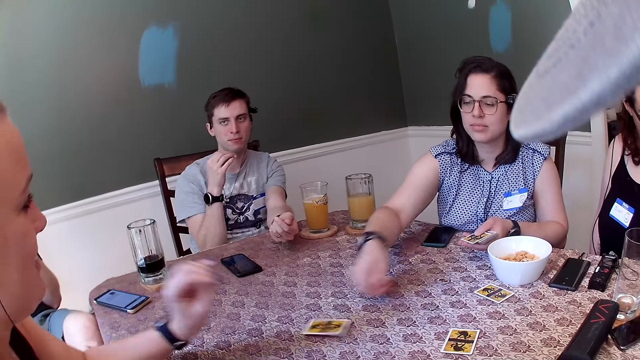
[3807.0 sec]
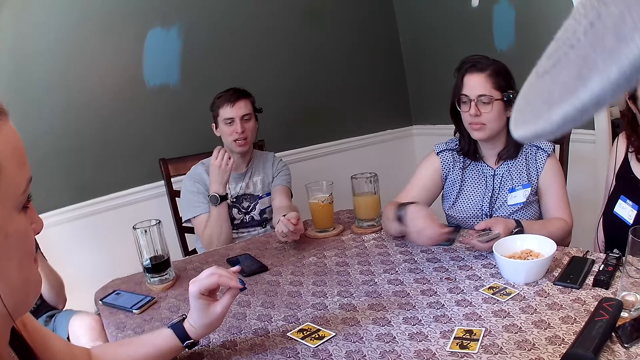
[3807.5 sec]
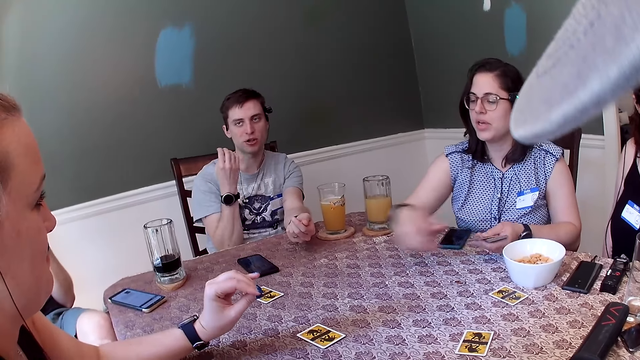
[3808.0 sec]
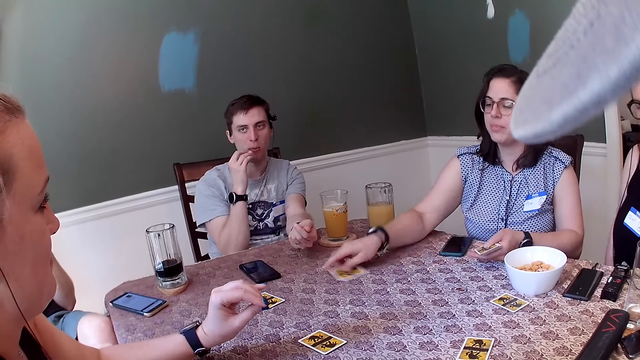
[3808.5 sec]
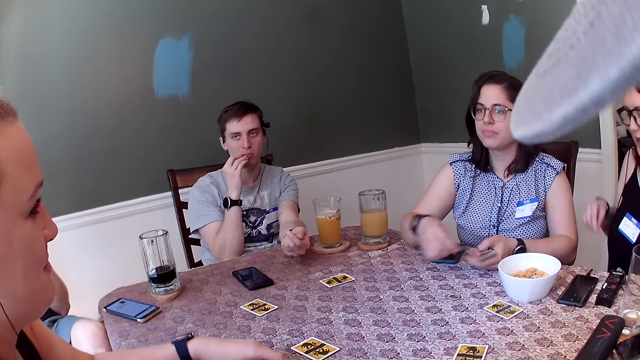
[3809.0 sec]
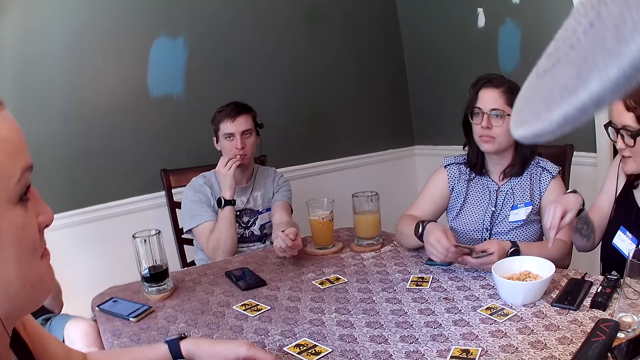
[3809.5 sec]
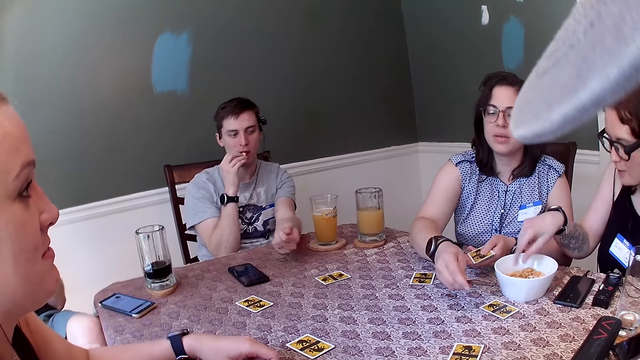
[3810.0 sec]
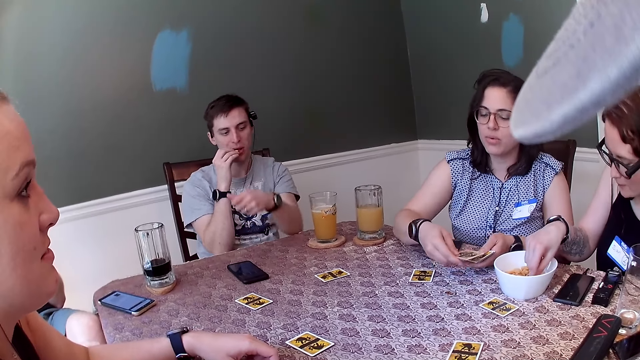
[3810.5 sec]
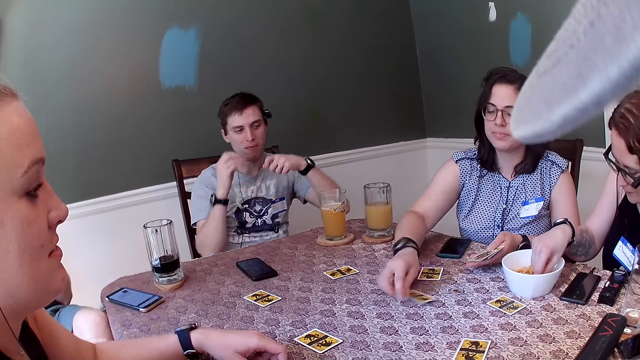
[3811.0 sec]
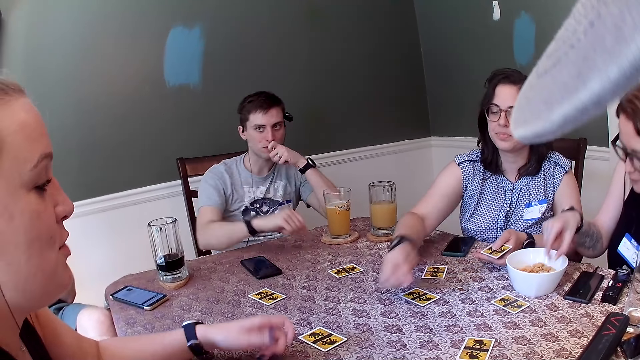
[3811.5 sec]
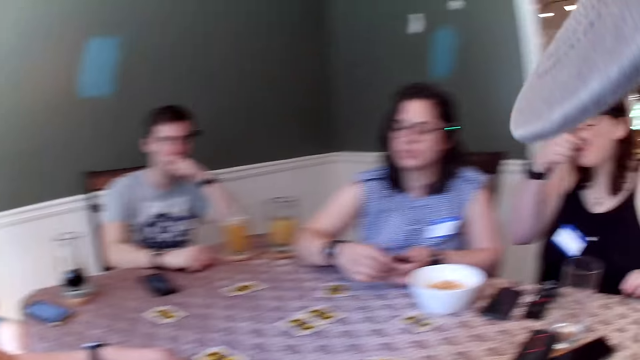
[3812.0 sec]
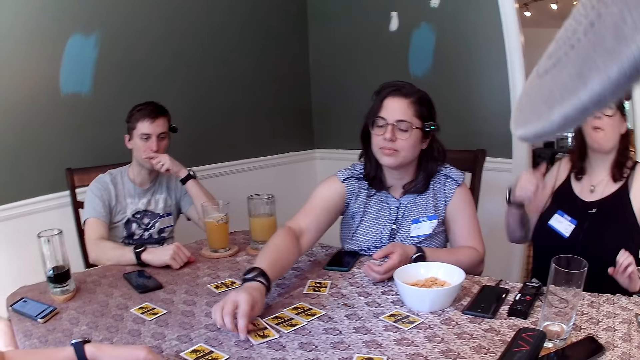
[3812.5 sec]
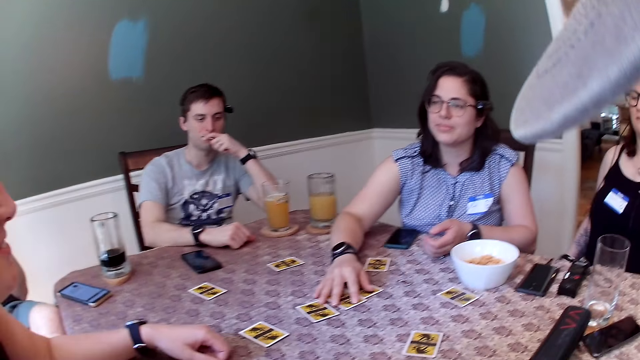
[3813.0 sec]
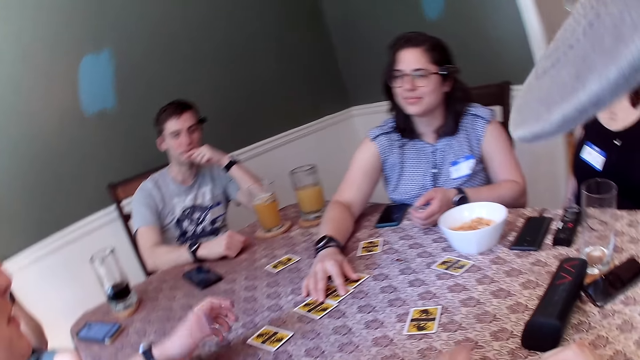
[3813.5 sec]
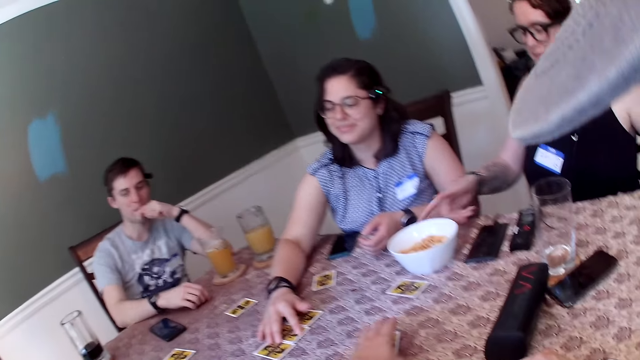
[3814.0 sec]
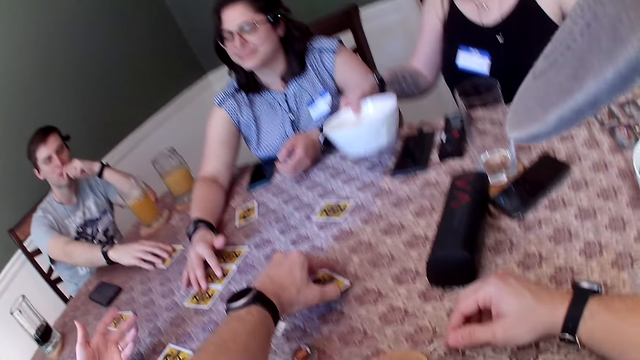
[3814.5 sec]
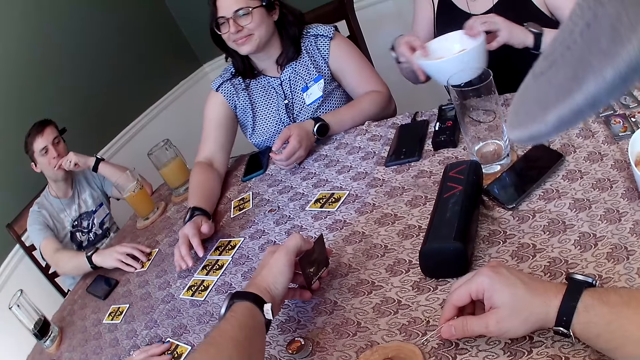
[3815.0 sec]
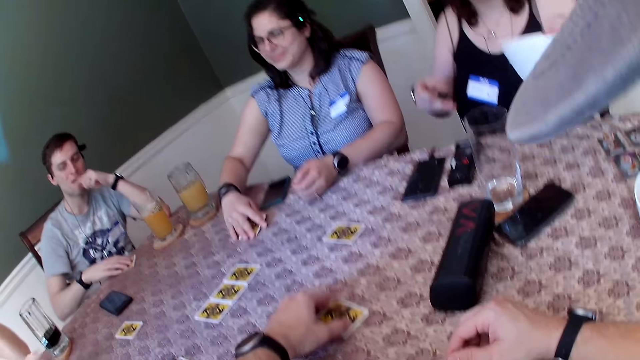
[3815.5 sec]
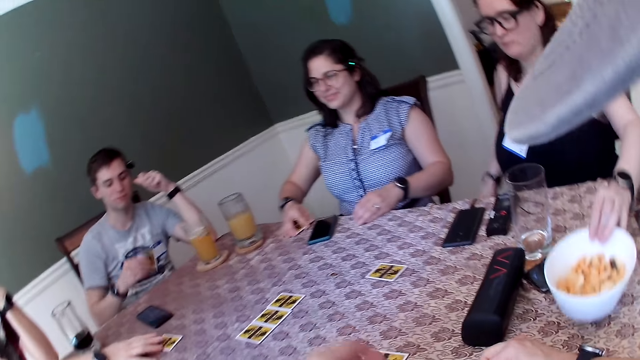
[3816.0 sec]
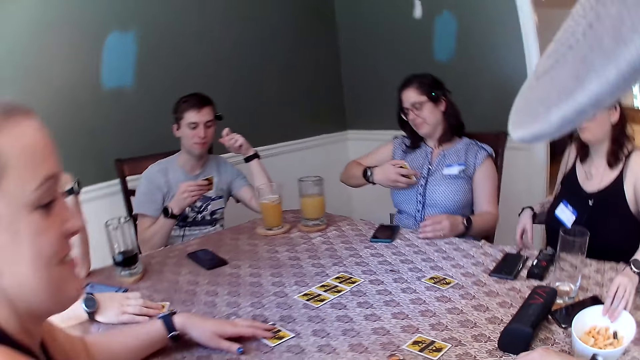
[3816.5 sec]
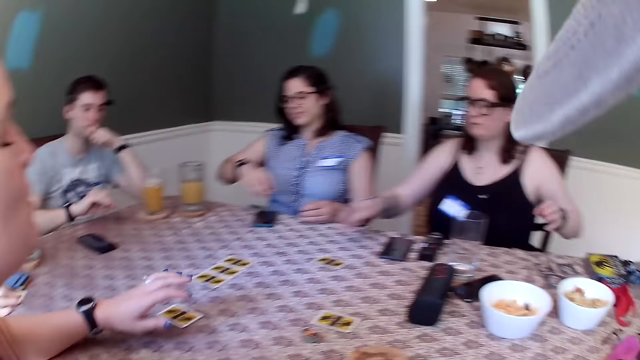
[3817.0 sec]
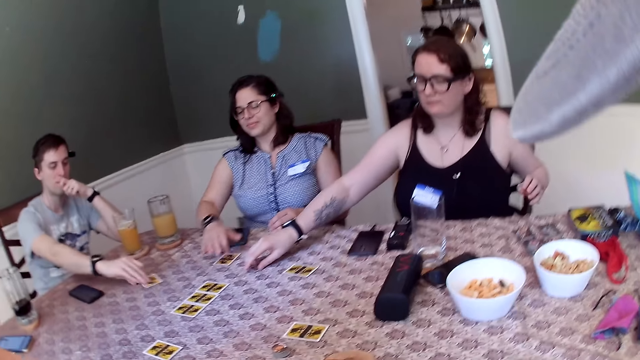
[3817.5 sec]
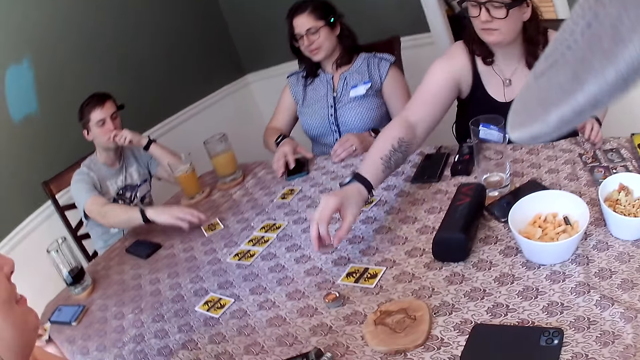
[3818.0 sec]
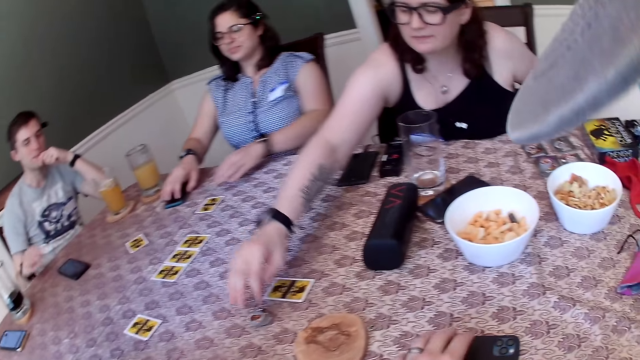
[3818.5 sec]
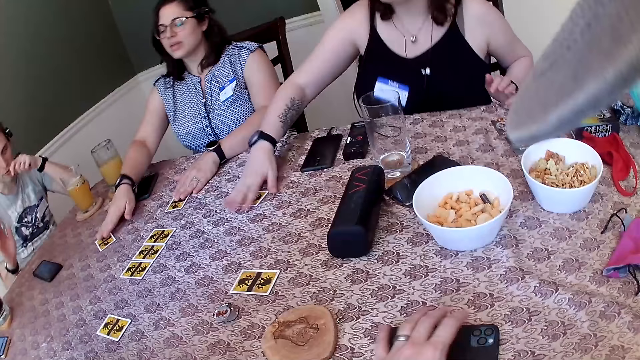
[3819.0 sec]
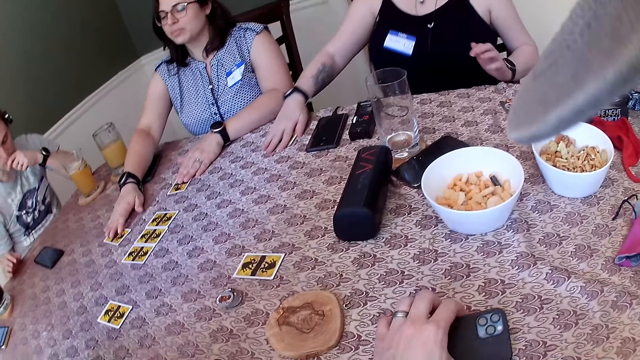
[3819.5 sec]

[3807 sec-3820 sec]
A man converses with a woman. Another woman converses with the woman. A woman picks up a chin chin from the bowl with her right hand and eats the chin chin. Another woman moves the cards on the table with her right hand. The first woman carries the bowl of chin chin from the table with her right hand. The camera wearer picks up the card from the table with his left hand. A man picks up the card from the table with his right hand. A third woman places her left hand on the card. The first woman transfers the bowl of chin chin from her right hand to her left hand. A woman picks cards from the table. Another man picks up the card from the table with his right hand. The first woman drops the bowl of chin chin on the table with her left hand. The first man drops the card on the table with his right hand. The first woman picks up a chip from the table with her right hand, moves the chip on the table, and drops the chip on the table with her right hand. The other woman moves a phone on the table with her right hand. The camera wearer presses the phone on the table with his left hand. The other woman places her left hand on the card and moves the card on the table with her right hand. The camera wearer picks up the phone from the table with his left hand.

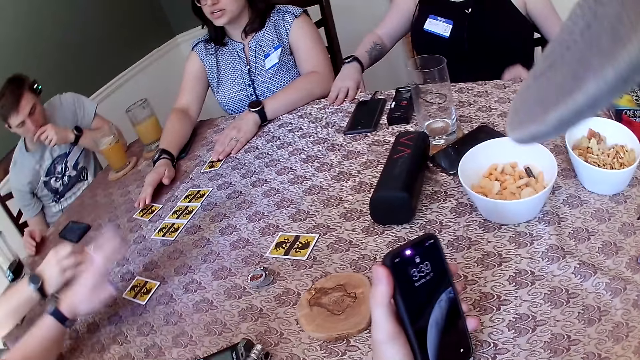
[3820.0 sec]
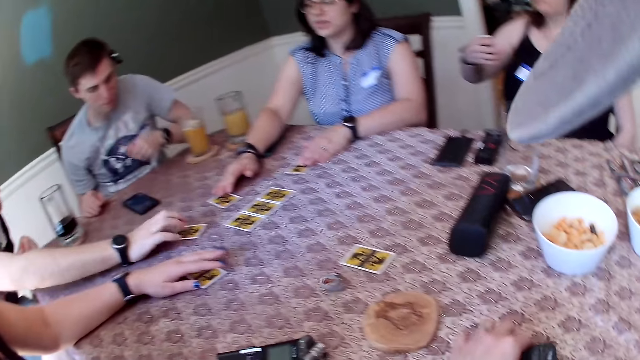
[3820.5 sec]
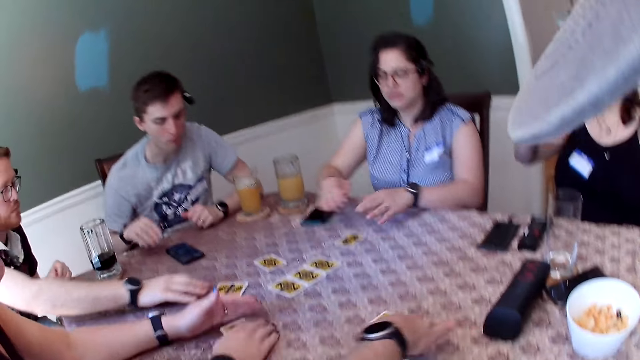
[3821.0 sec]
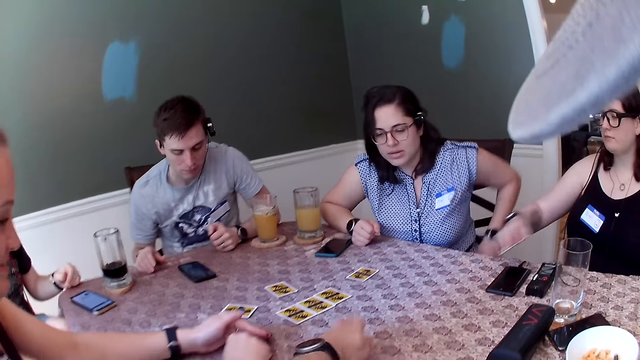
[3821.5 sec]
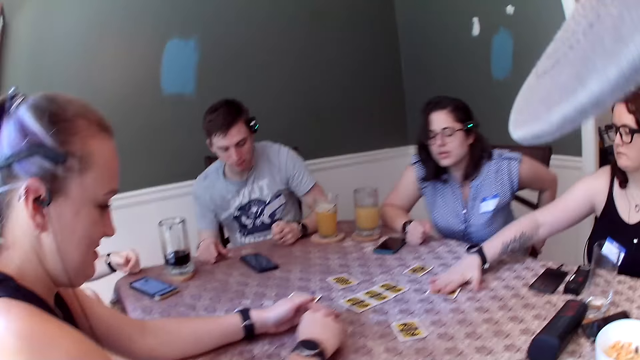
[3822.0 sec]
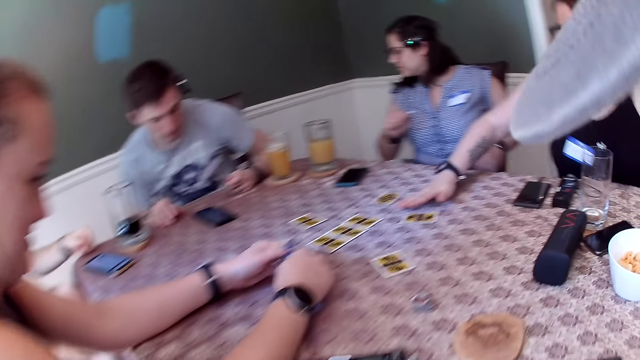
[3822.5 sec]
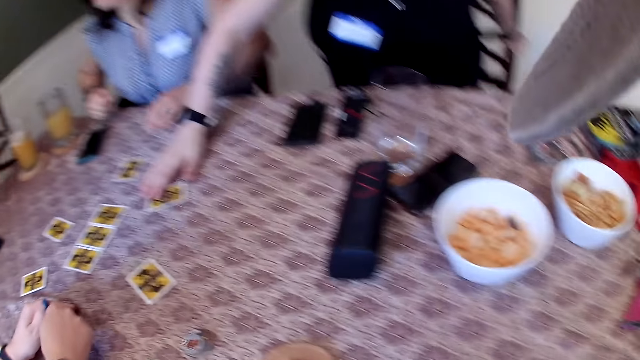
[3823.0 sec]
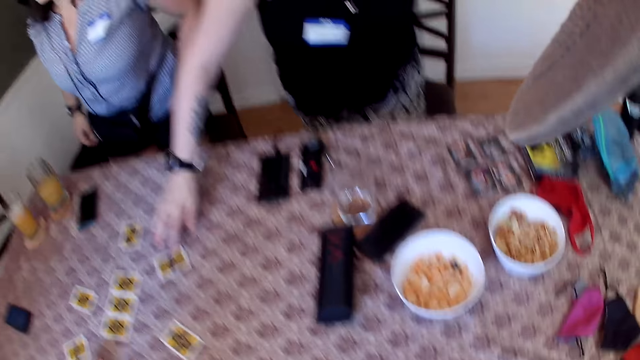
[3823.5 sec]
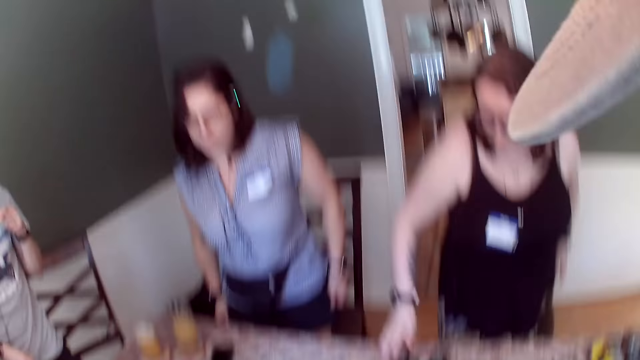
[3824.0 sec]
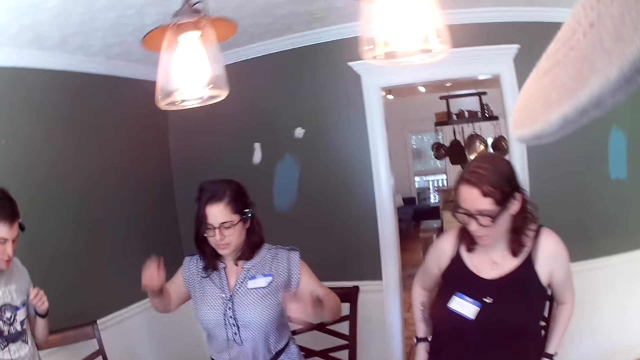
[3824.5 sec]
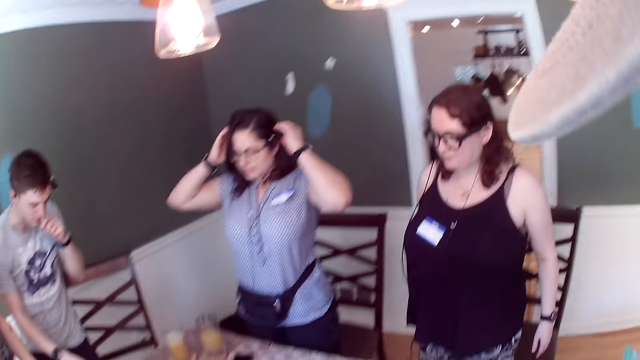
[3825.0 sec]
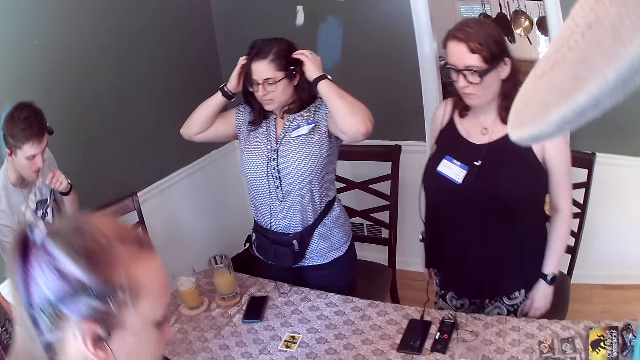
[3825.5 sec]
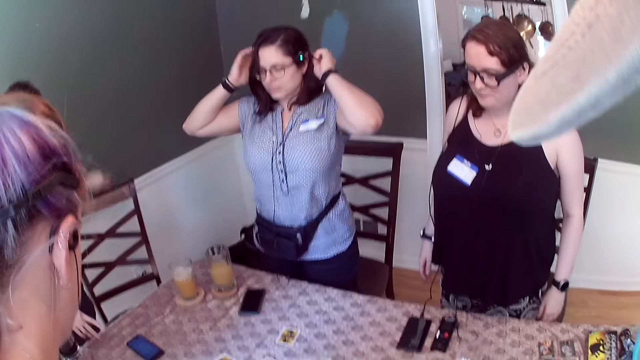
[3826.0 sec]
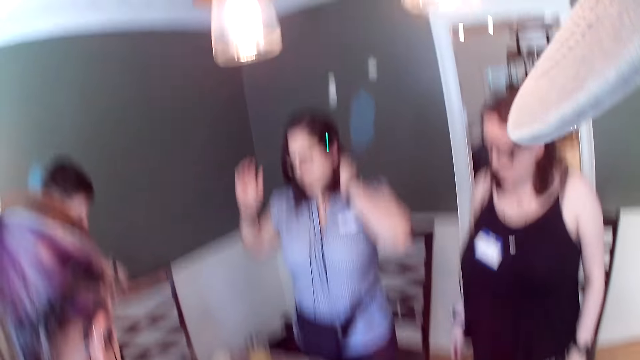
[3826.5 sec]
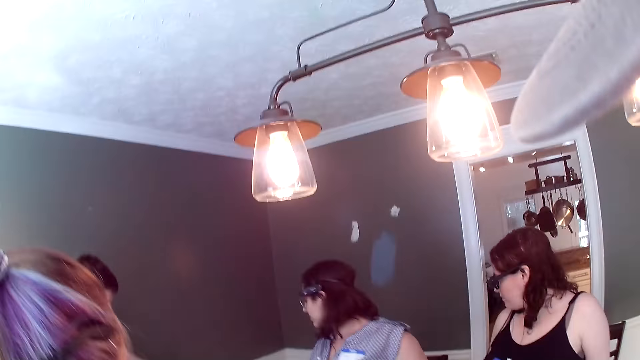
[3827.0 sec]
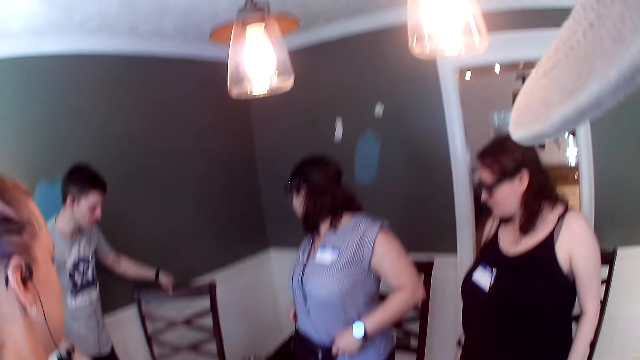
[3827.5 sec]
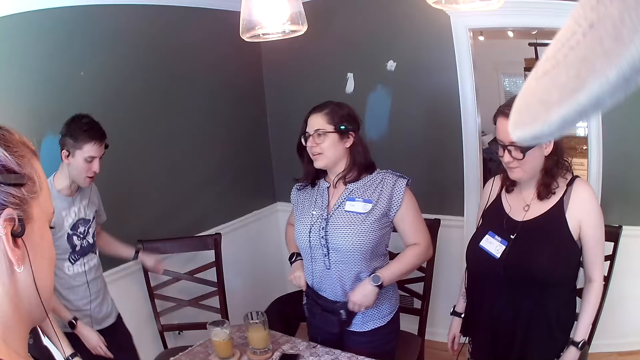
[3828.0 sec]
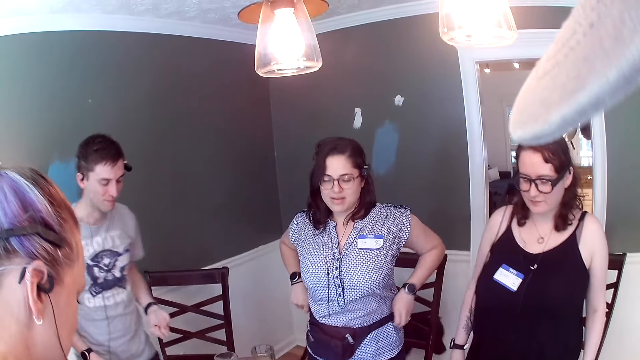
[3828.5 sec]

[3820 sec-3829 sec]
A woman picks a card from the table. Another woman places her left hand on the card. The camera wearer drops the phone on the table with his left hand. A man drops the card on the table with his right hand. The camera wearer pushes the card forward on the table with his left hand. He touches the card on the table. The first woman drops the card on the table with her right hand. A third woman stands up from her chair. The first woman stands up from her chair. Another man stands up from his chair. The second man interacts with the third woman, the first woman and the second woman. The camera wearer converses with a man. The second woman stands up from her chair. The second man withdraws his right hand from the phone and pushes his chair backward with his left hand.
